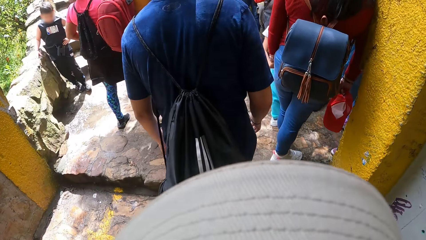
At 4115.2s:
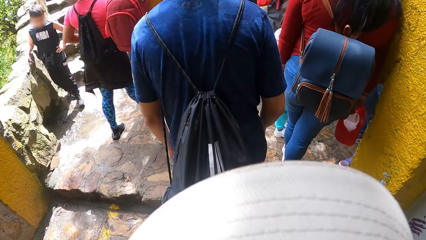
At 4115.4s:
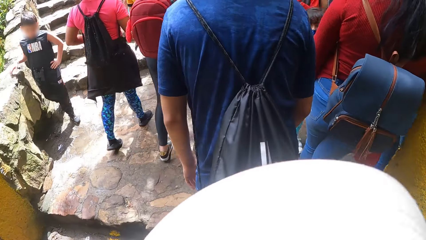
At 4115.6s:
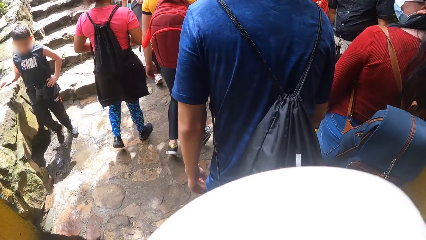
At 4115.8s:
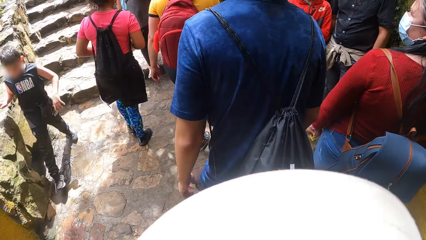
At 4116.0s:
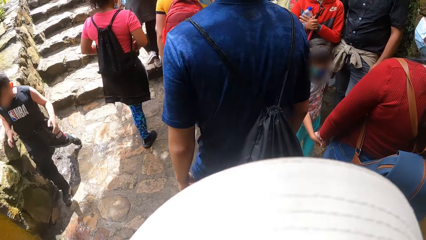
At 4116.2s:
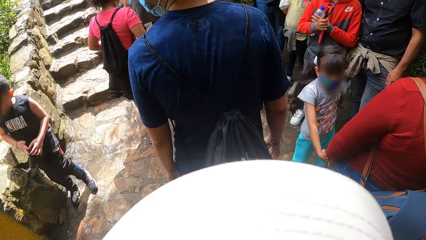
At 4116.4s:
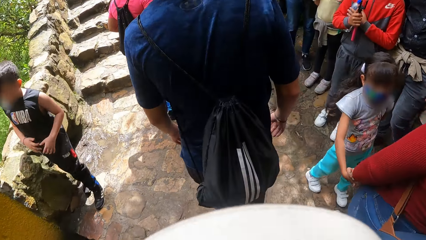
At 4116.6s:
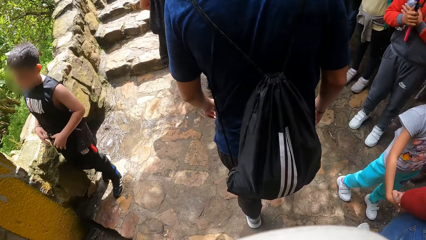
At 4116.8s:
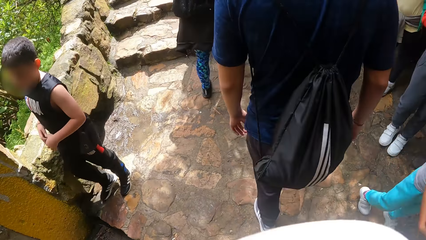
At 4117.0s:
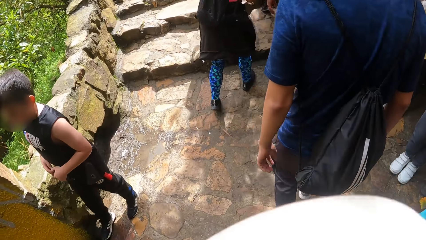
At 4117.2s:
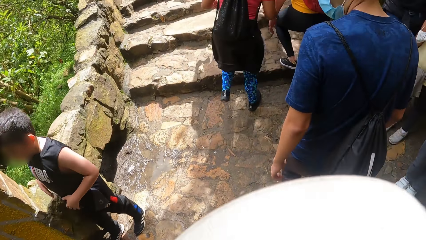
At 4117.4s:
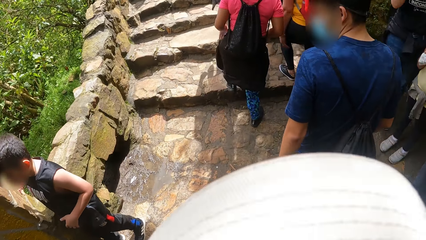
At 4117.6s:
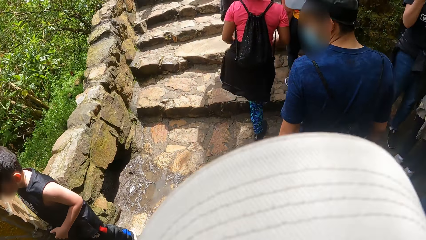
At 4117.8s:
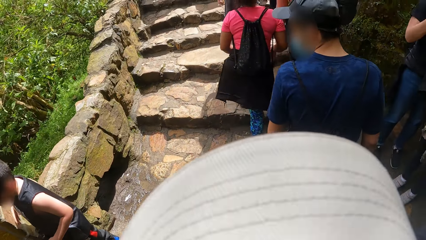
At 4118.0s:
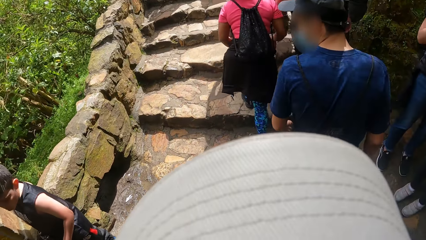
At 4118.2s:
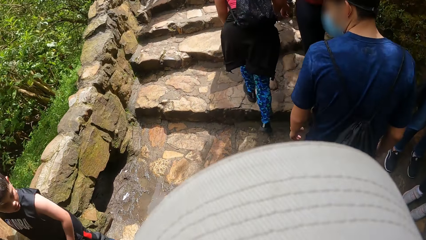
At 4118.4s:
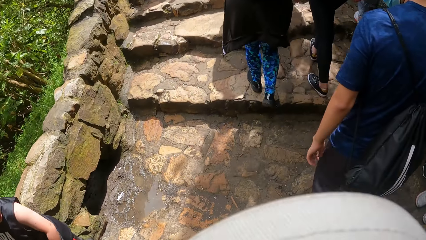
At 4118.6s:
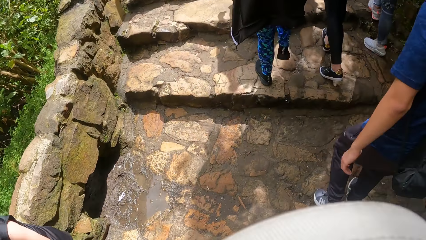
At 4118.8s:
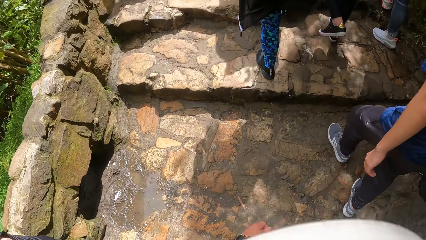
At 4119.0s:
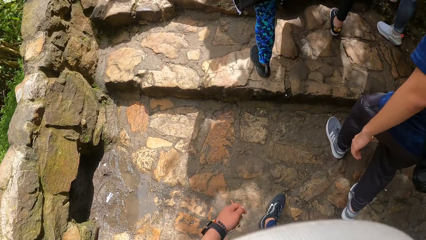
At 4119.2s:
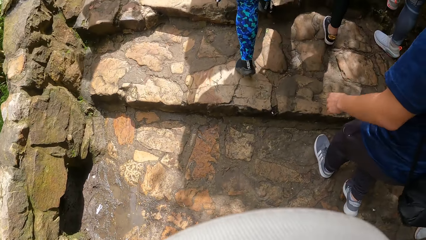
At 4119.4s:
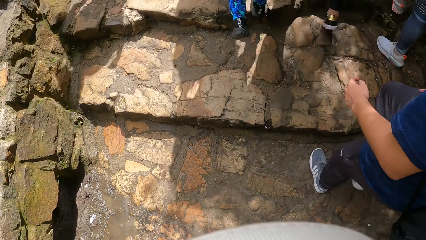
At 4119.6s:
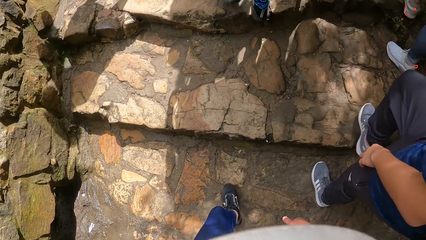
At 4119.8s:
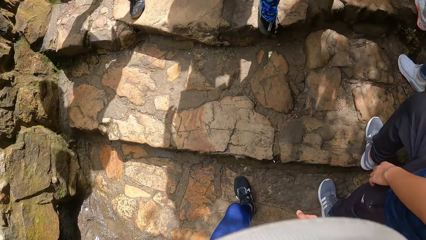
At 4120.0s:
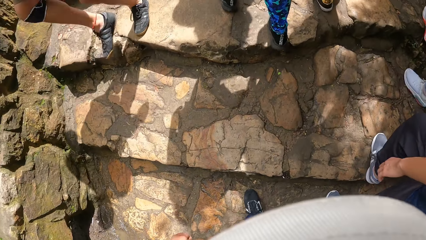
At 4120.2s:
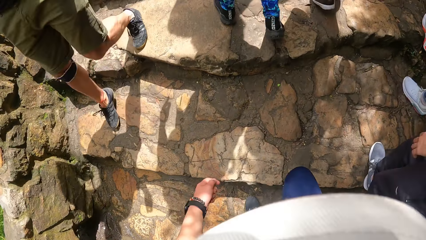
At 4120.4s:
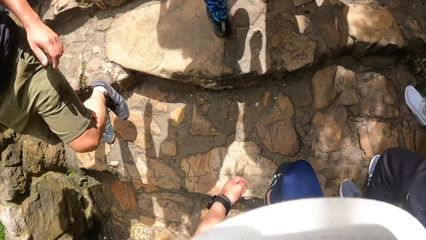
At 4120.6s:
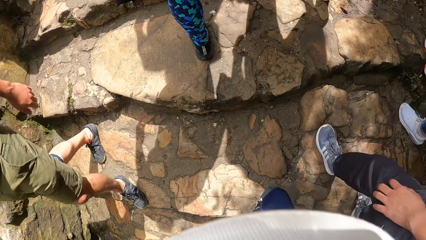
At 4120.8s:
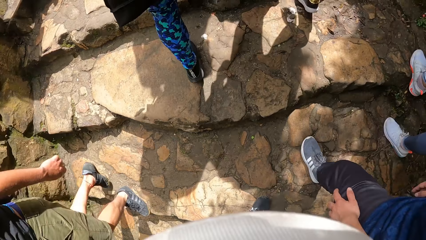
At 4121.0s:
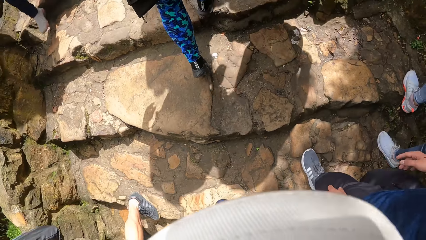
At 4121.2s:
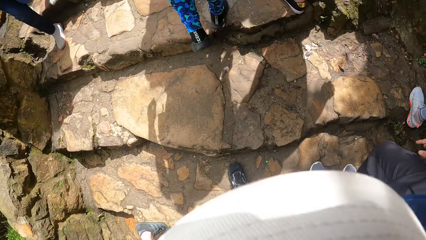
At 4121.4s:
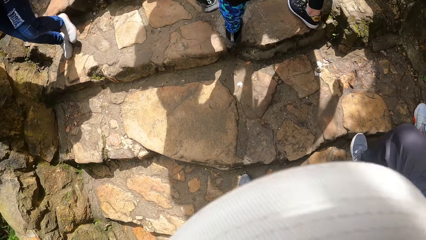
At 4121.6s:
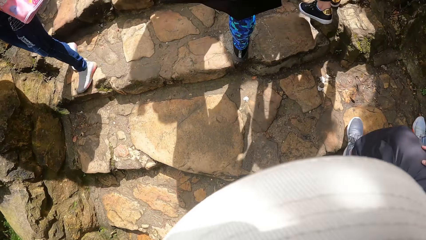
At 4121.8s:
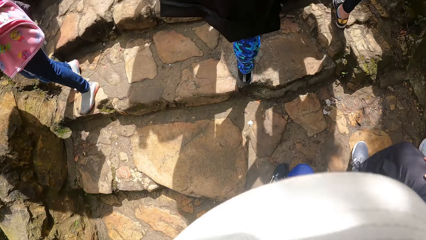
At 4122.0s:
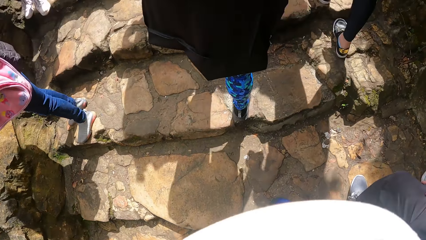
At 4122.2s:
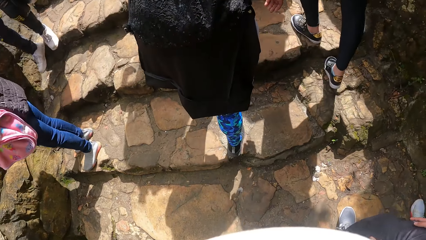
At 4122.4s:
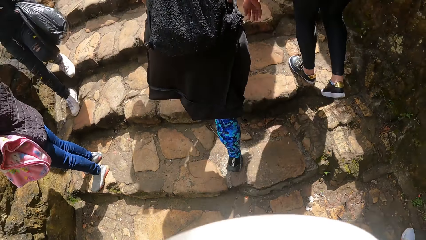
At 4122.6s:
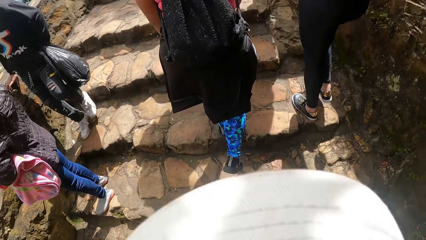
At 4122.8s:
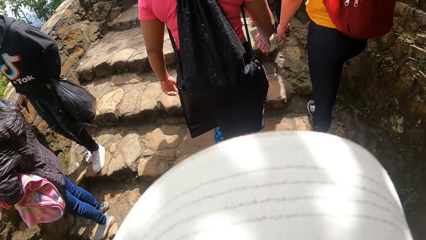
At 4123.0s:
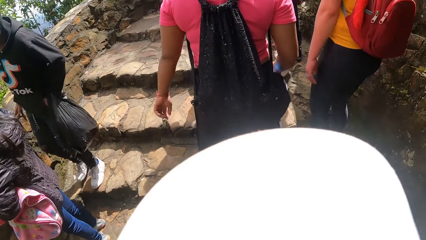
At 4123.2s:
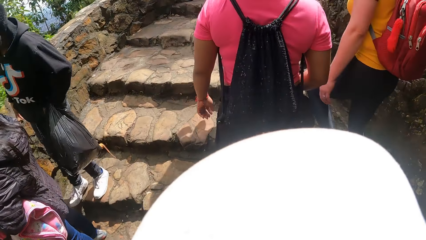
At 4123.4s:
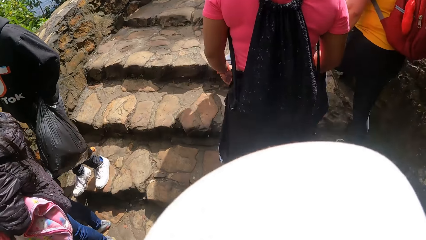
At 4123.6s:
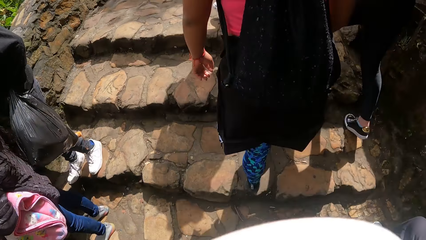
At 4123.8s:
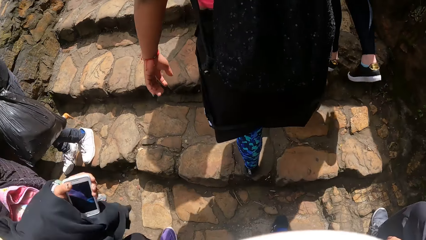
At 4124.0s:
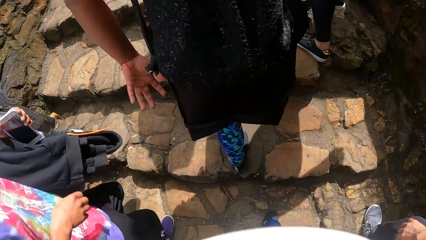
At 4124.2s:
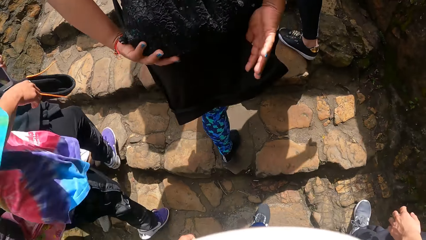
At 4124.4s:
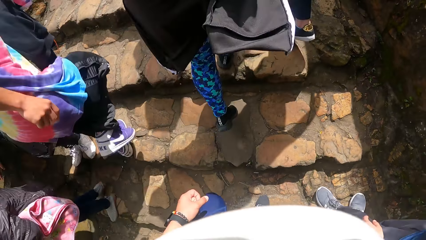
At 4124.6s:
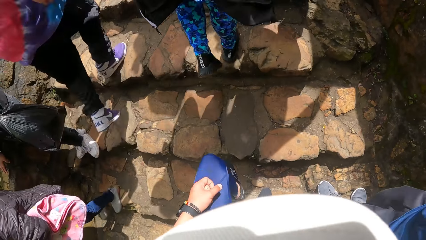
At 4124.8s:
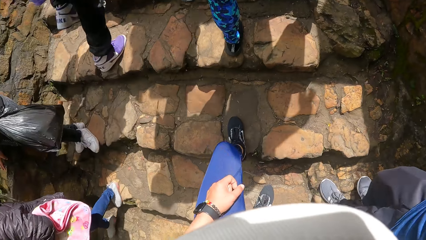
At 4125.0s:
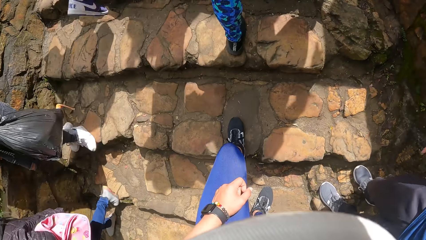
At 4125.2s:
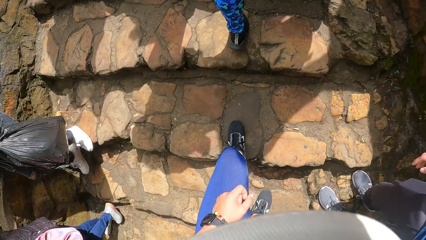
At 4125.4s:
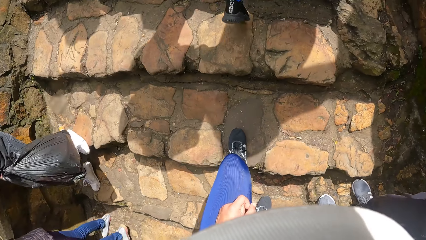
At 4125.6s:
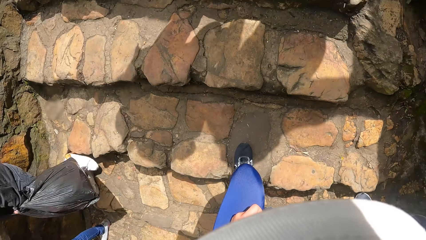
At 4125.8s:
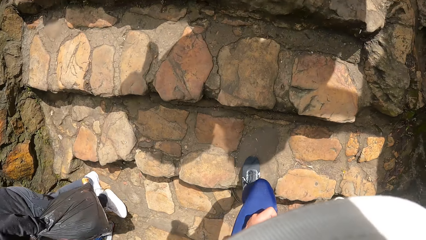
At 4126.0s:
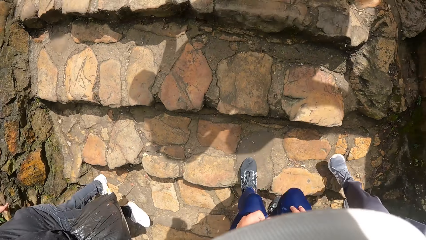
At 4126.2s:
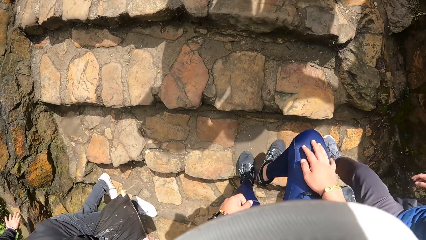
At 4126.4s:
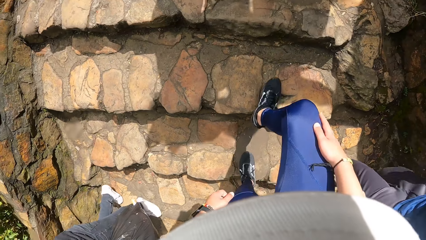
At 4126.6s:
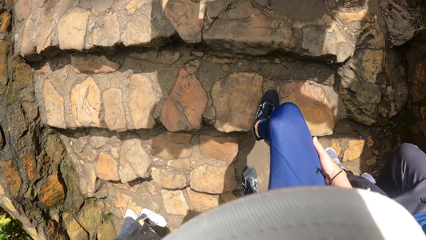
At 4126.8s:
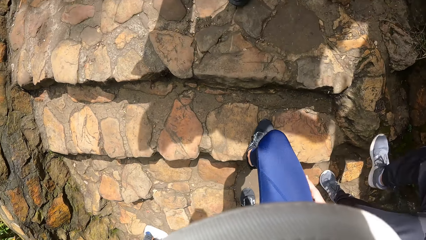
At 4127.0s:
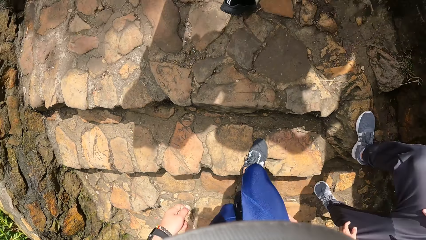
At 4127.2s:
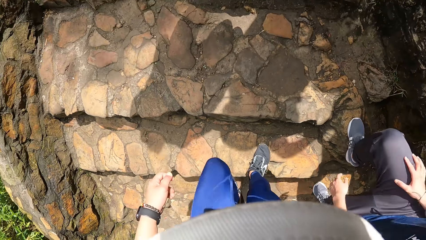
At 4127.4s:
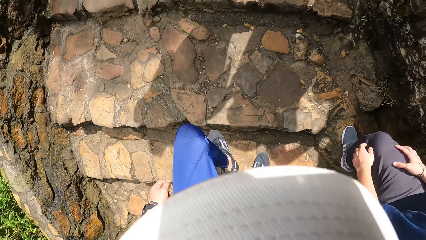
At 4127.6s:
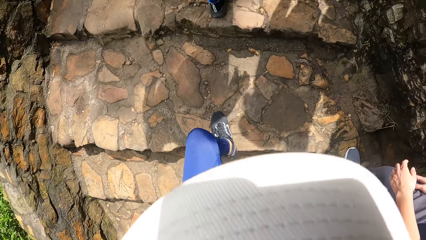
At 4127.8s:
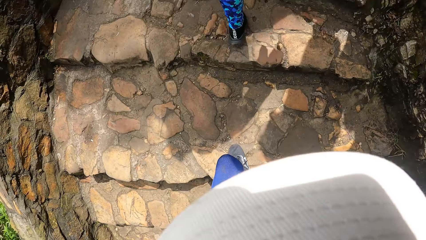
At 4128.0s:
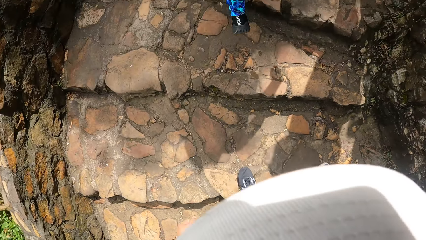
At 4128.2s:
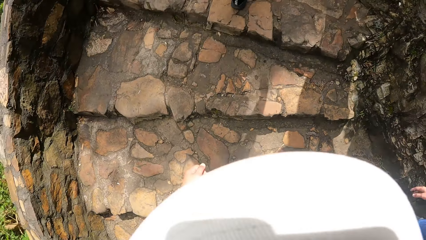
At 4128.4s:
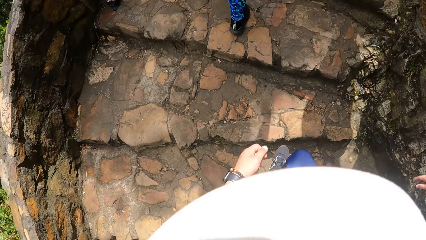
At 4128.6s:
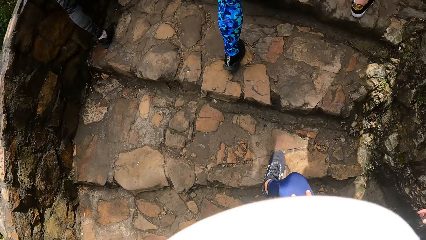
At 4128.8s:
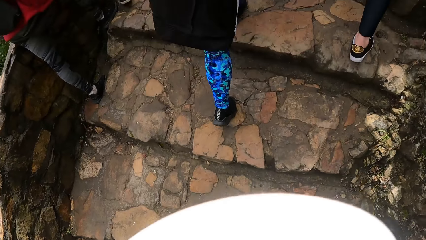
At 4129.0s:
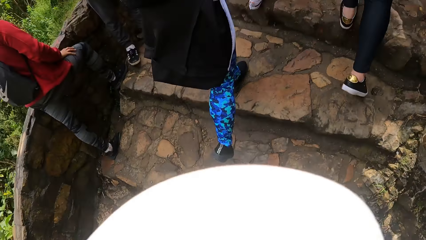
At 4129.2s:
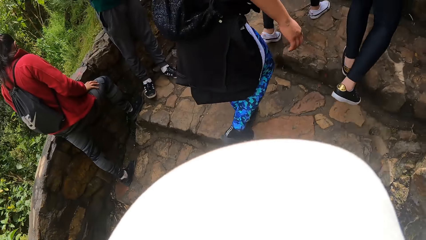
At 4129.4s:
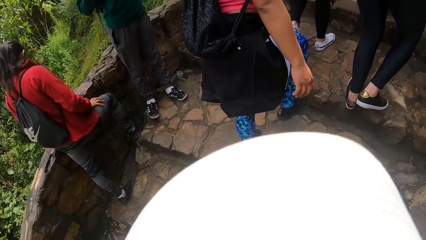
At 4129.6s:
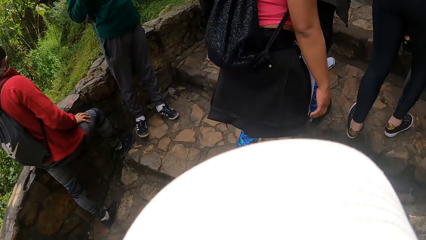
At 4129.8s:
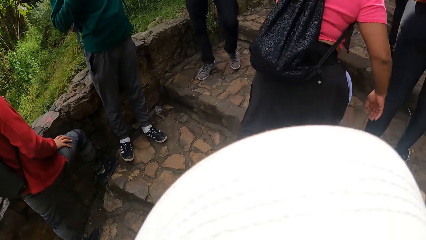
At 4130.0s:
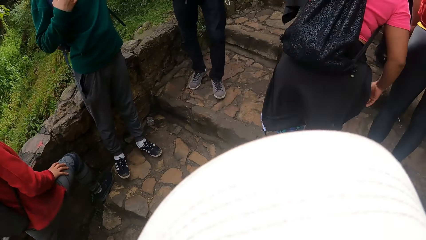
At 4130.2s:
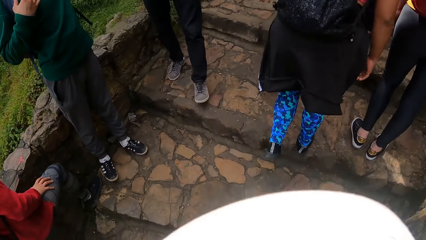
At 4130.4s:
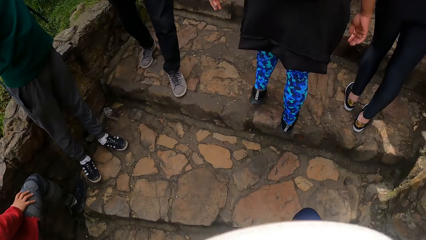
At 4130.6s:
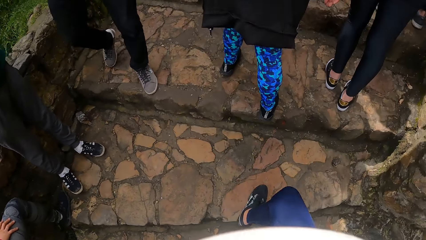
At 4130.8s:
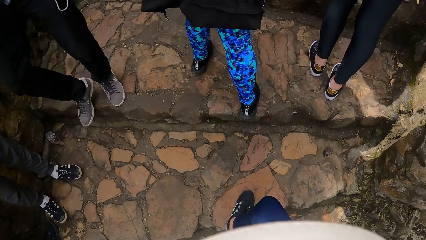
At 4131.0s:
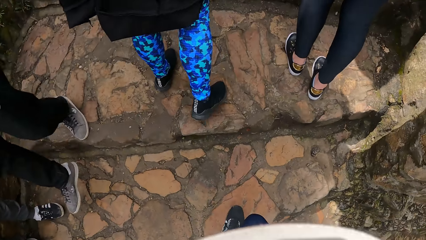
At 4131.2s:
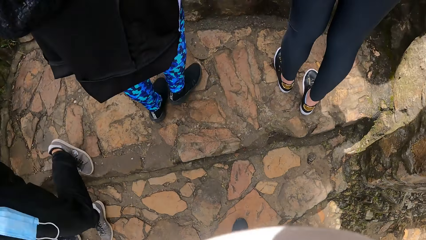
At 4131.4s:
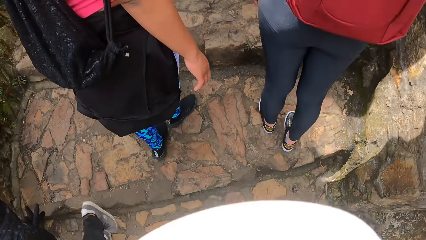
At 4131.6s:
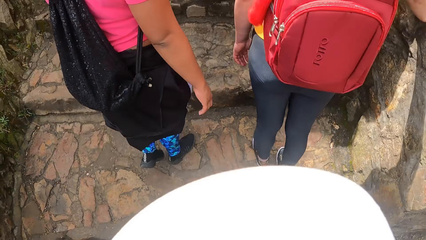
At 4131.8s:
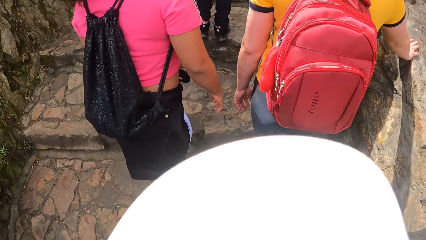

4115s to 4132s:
A man walks on a road. The camera wearer walks on the road. The man climbs the stairs. The camera wearer climbs the stairs.
